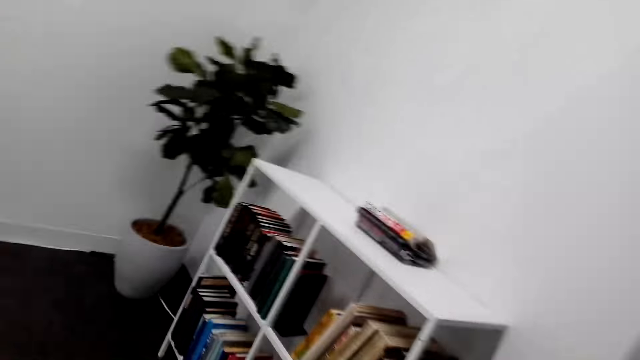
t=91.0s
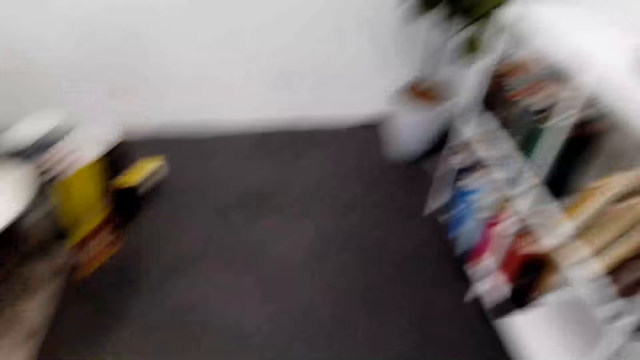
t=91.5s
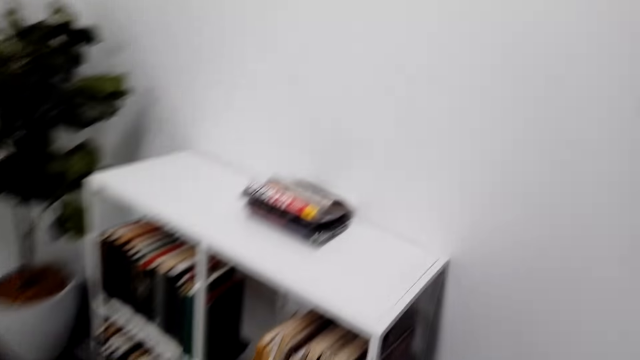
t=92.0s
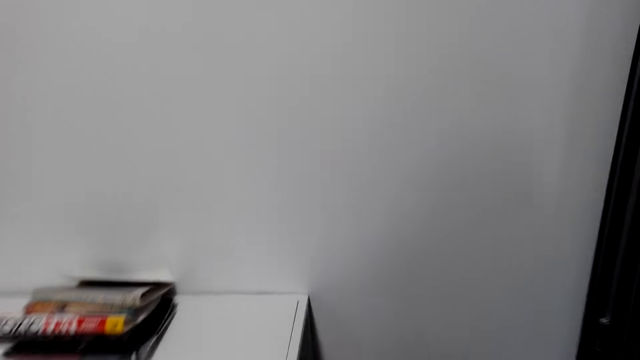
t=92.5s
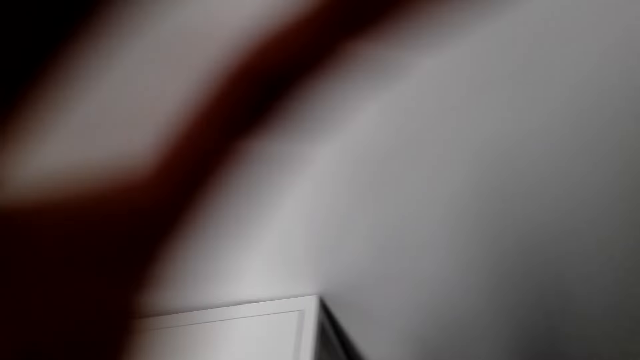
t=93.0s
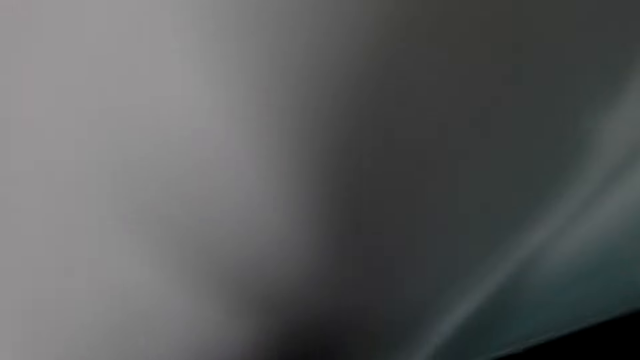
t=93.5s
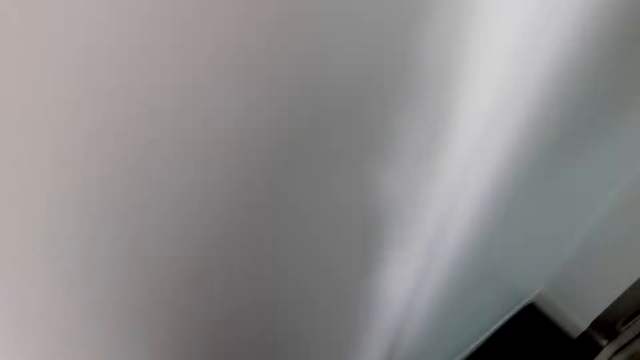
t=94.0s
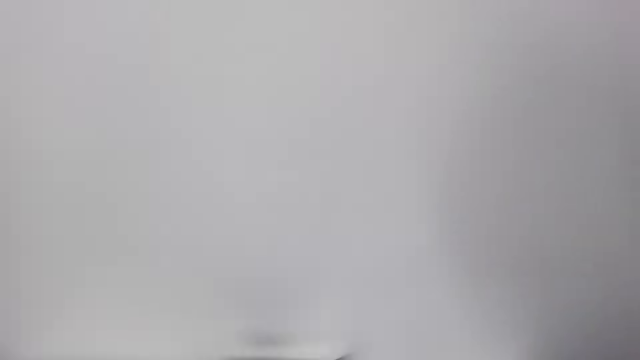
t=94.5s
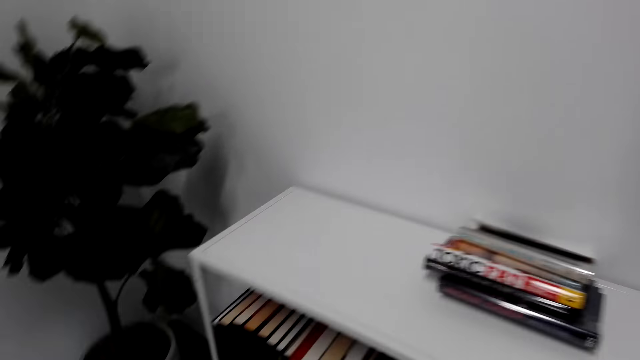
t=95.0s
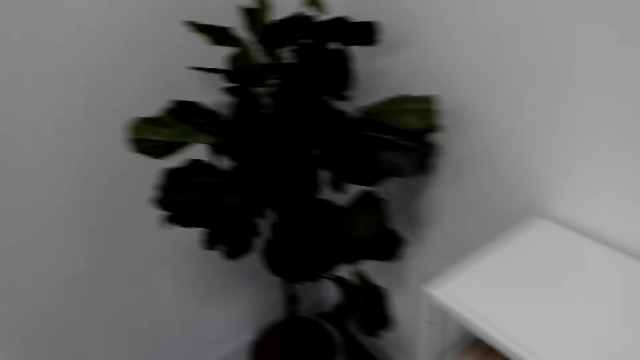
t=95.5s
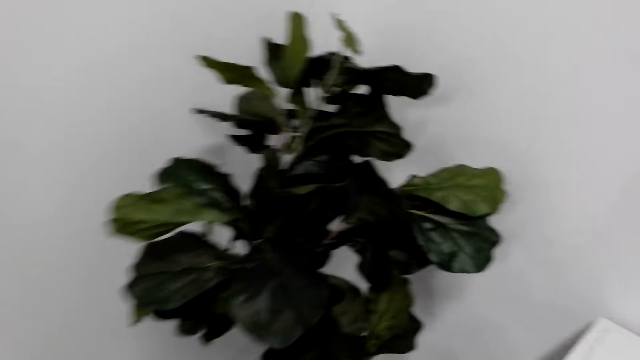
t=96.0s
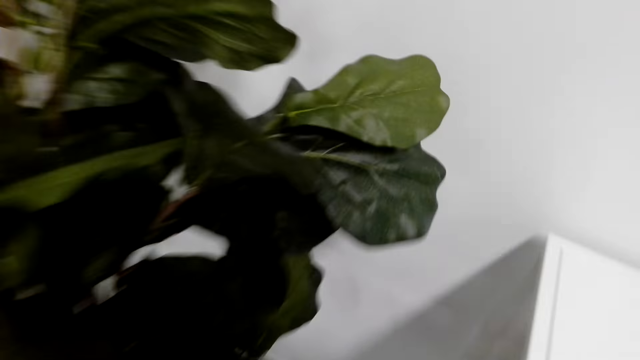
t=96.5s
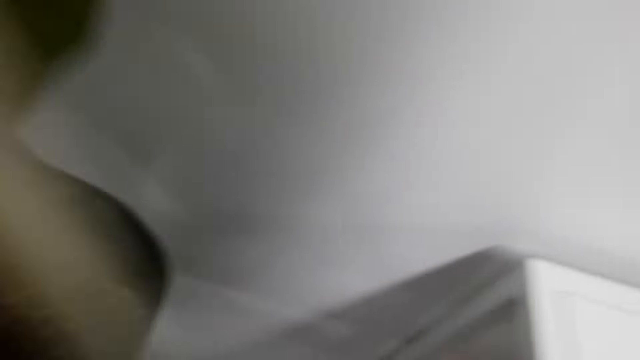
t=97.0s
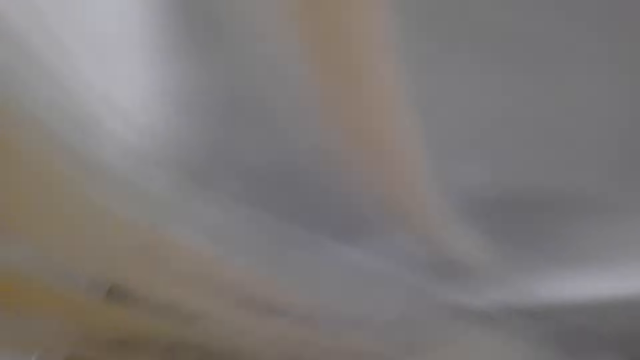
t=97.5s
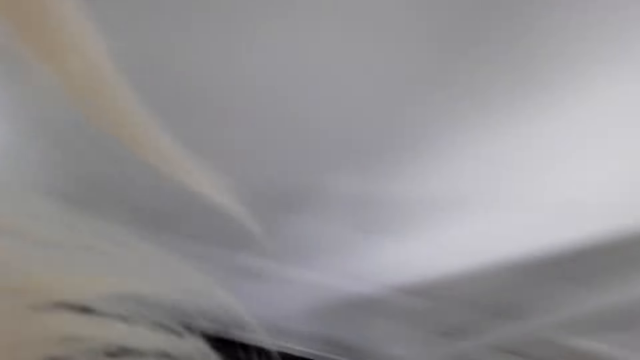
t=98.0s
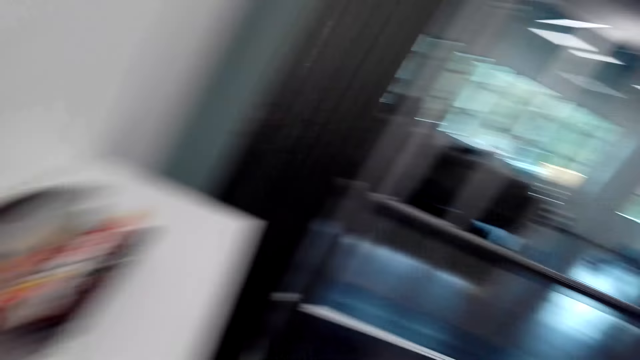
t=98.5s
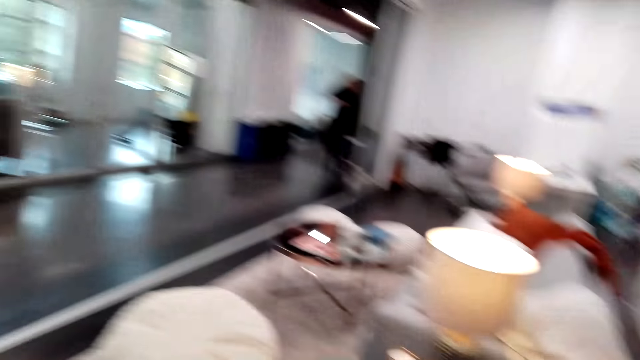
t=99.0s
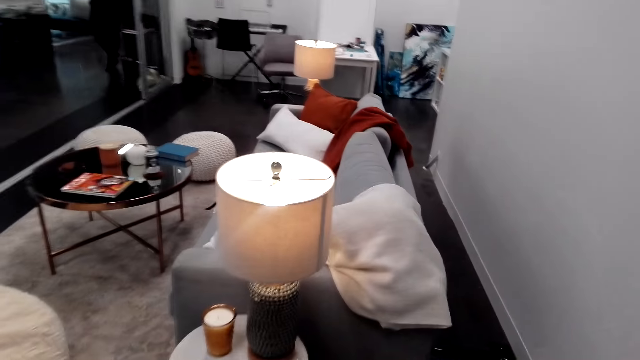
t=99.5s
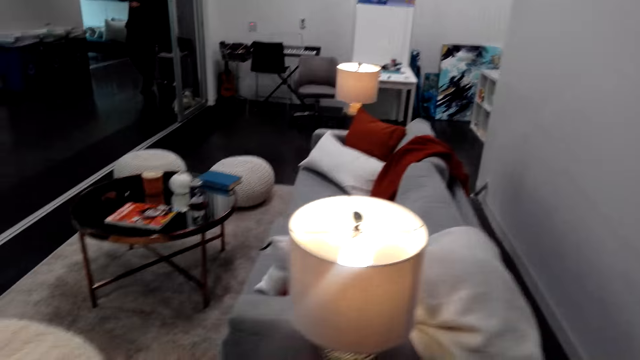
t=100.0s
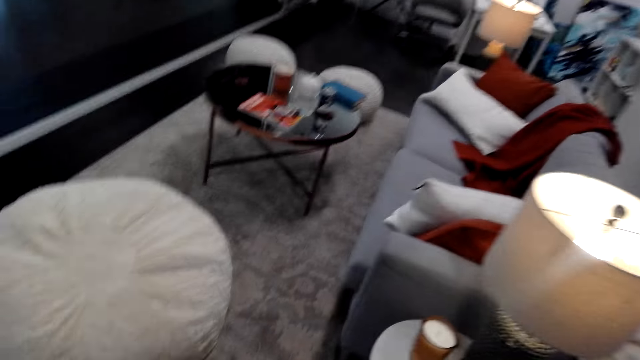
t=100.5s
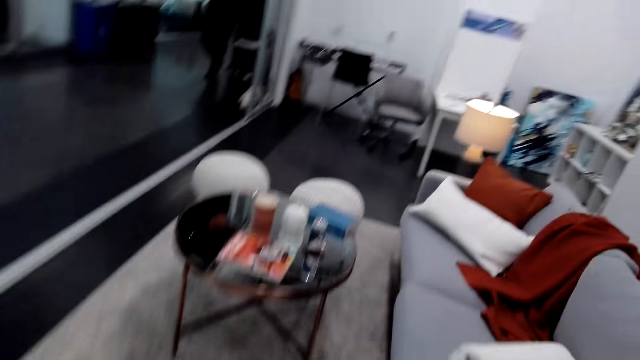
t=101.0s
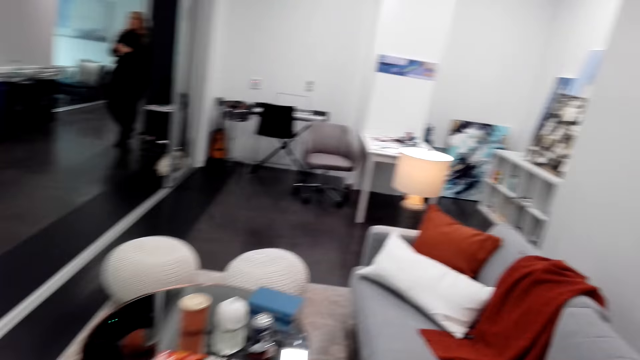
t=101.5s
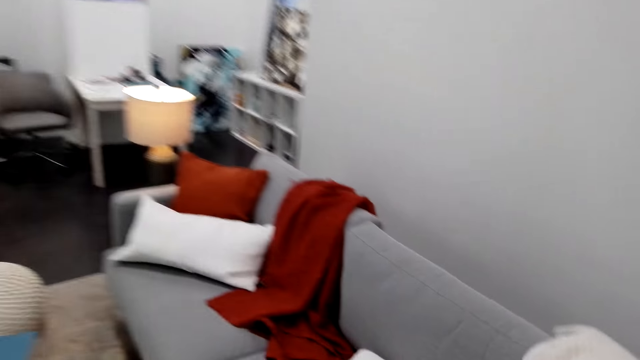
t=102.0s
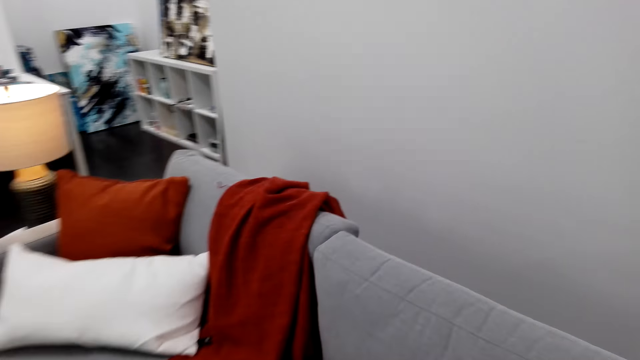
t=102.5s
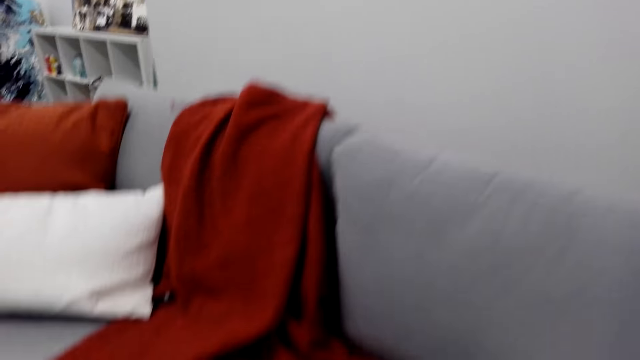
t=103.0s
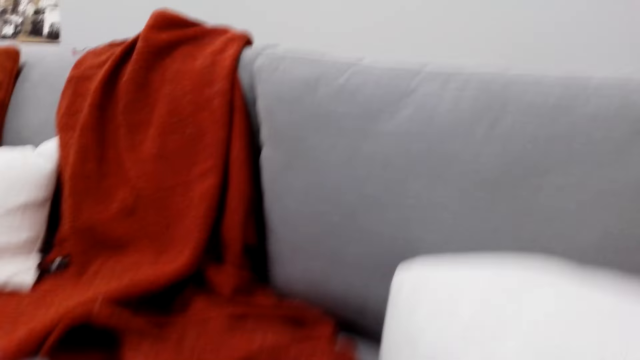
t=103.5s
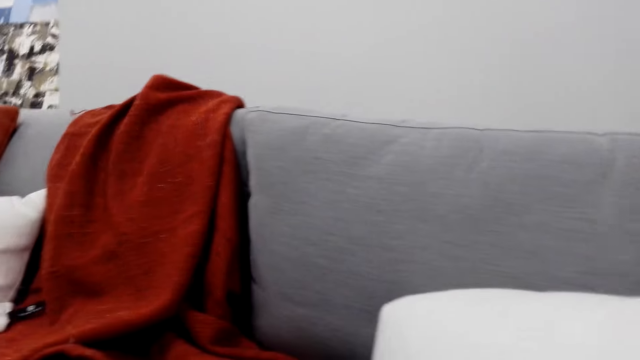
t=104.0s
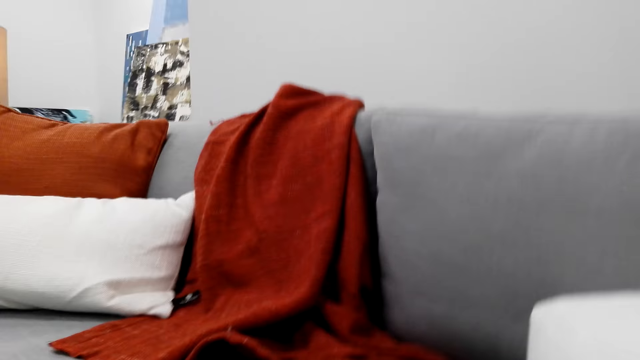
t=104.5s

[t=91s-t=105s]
The camera wearer lifts the hand. They look around. They walk around.

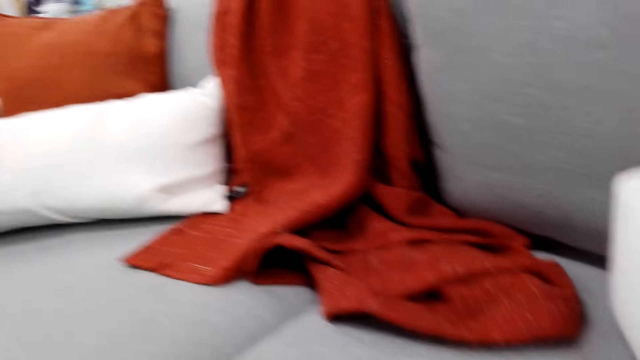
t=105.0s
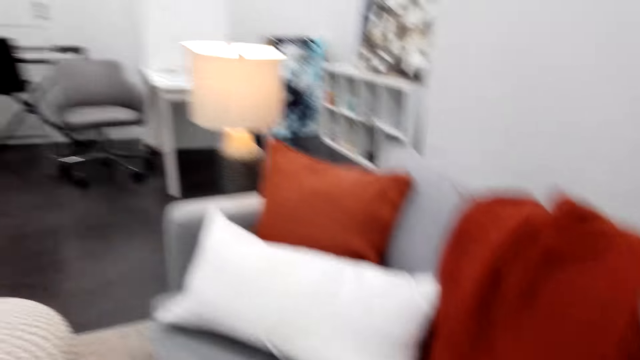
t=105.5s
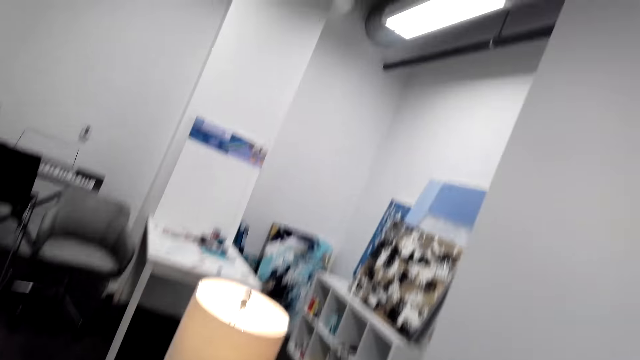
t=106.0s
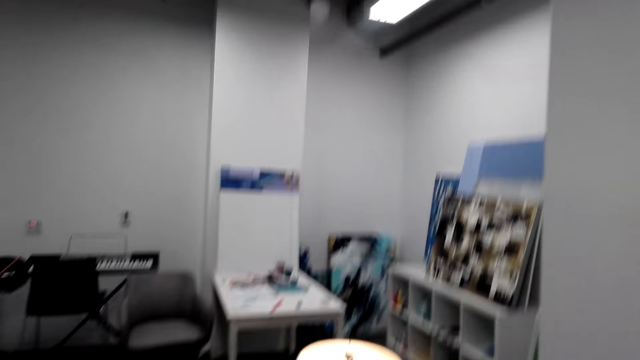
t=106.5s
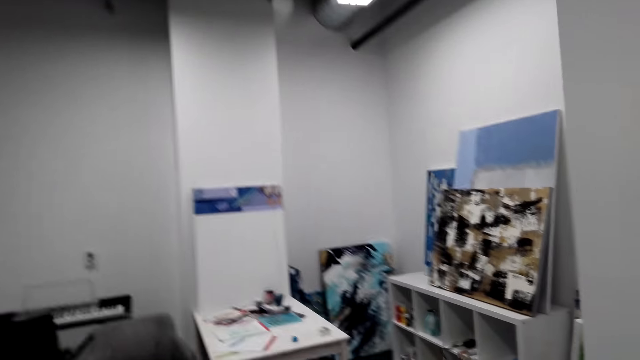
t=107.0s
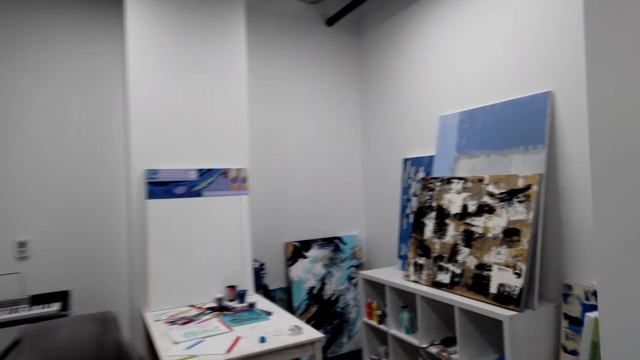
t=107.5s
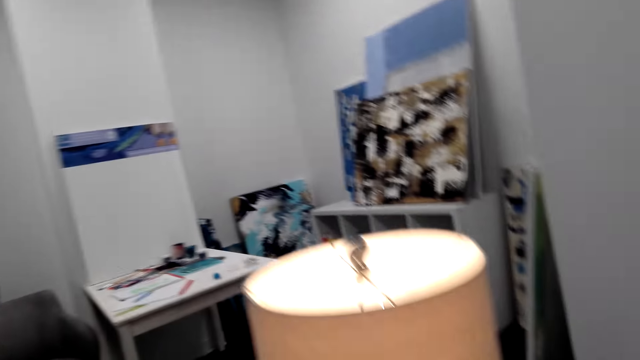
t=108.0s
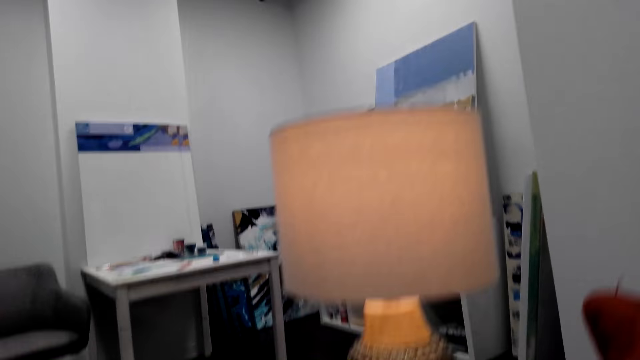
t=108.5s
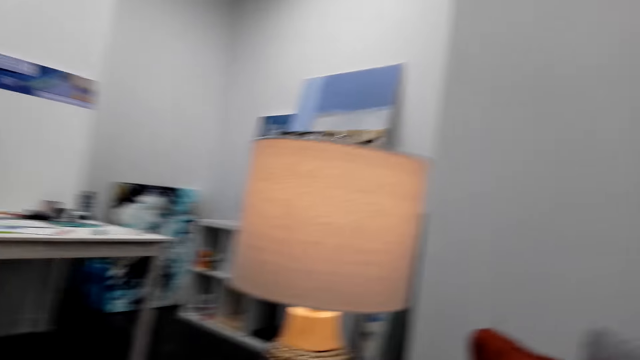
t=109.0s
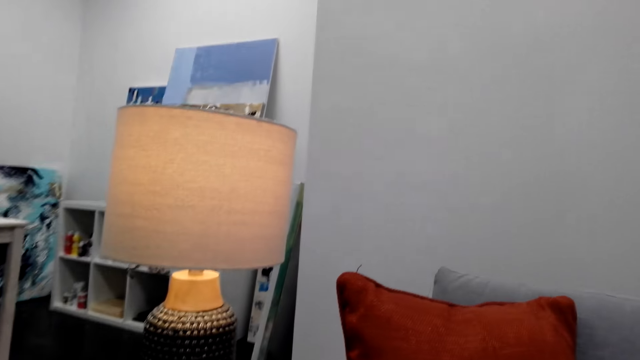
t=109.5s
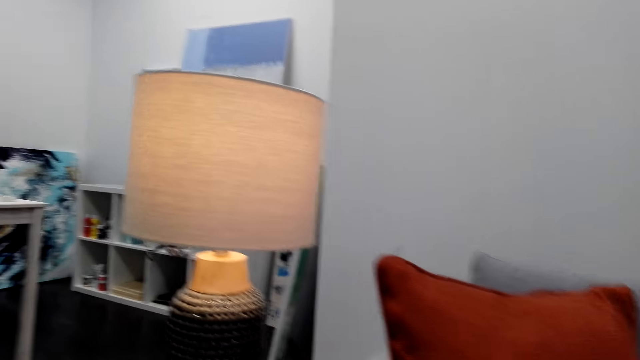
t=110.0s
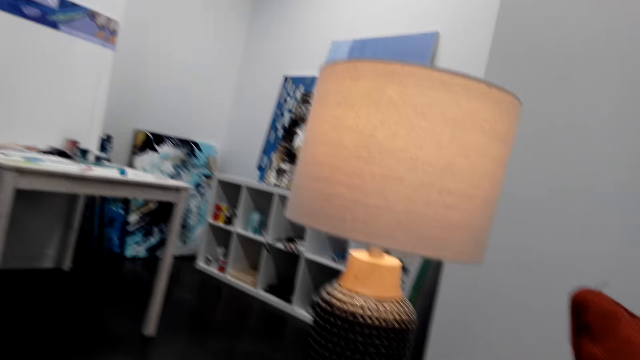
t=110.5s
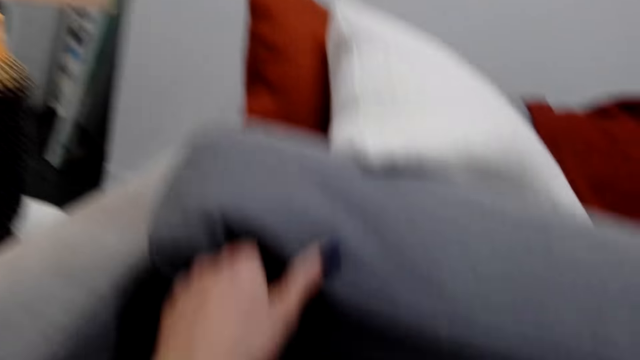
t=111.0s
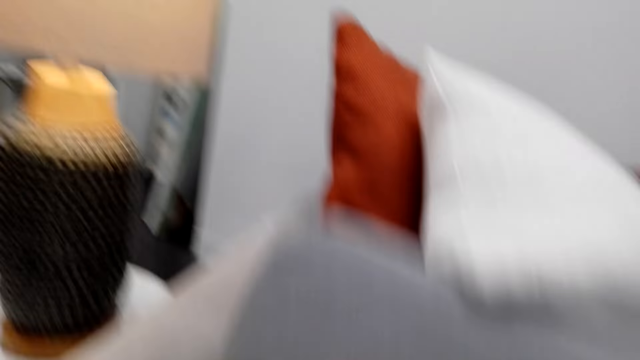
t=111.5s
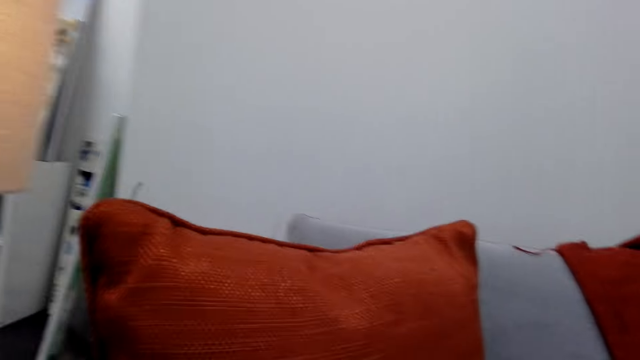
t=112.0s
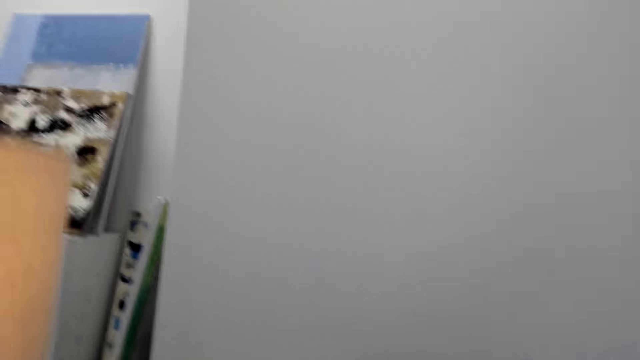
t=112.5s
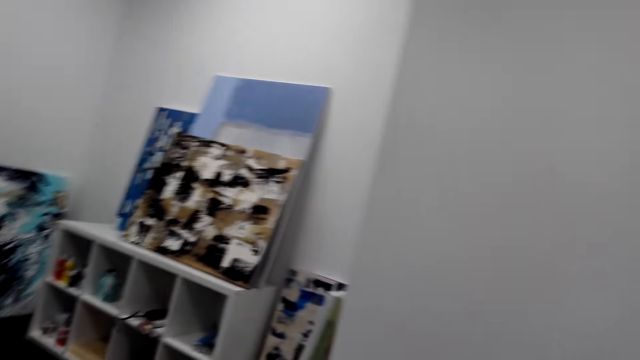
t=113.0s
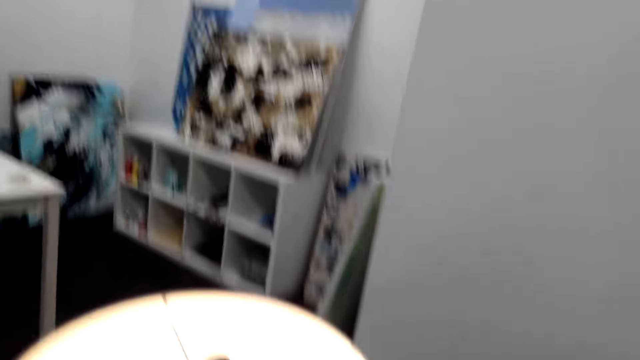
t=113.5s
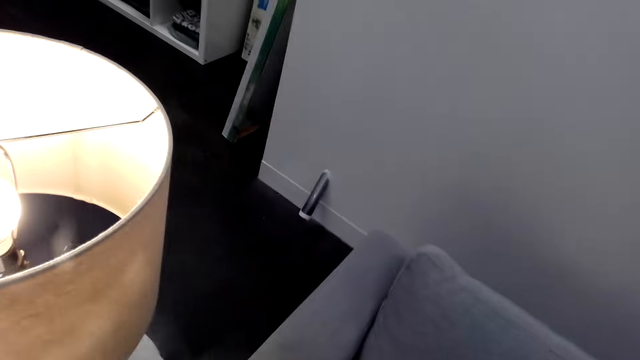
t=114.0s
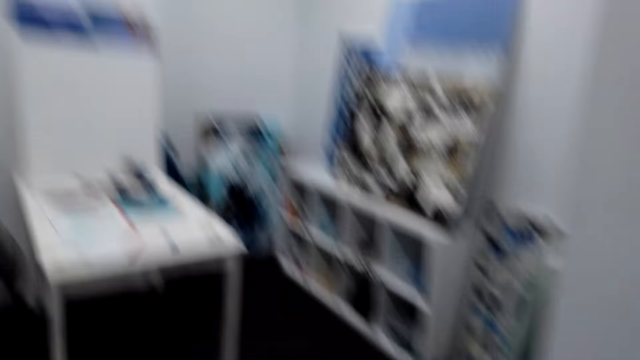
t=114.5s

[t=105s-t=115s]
The camera wearer holds cushions. They lift the pillow. They walk around.
